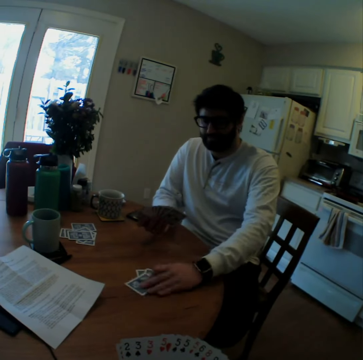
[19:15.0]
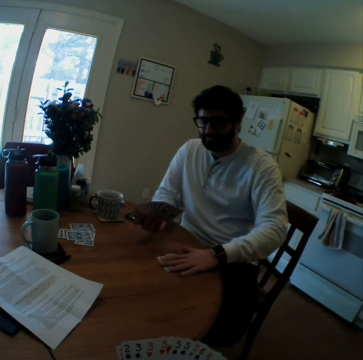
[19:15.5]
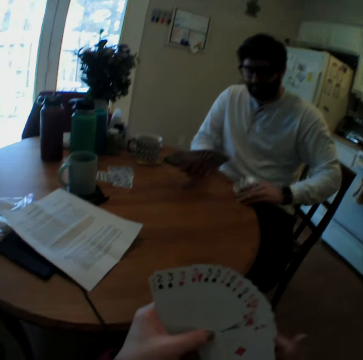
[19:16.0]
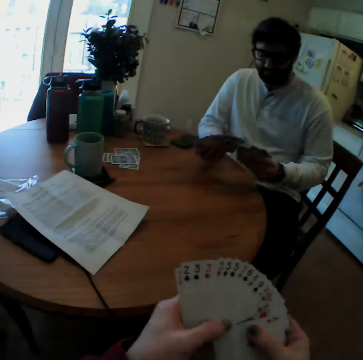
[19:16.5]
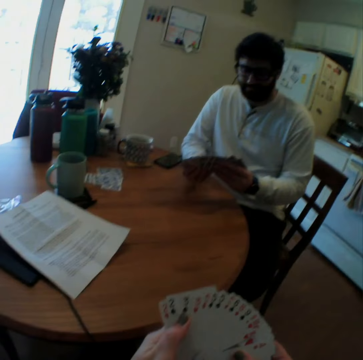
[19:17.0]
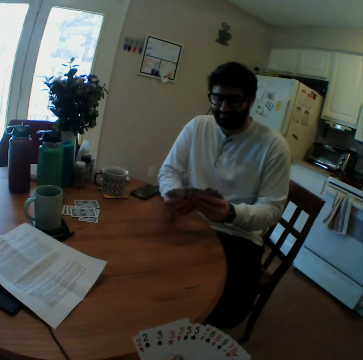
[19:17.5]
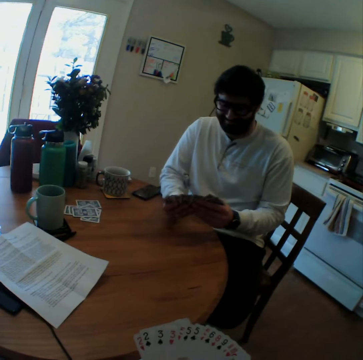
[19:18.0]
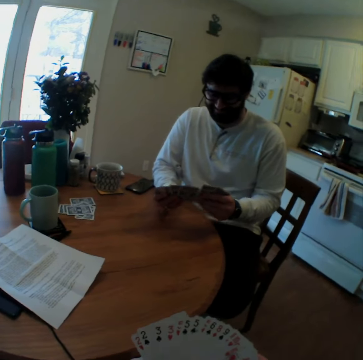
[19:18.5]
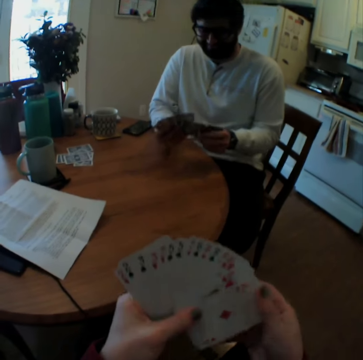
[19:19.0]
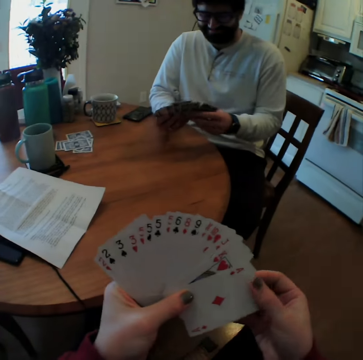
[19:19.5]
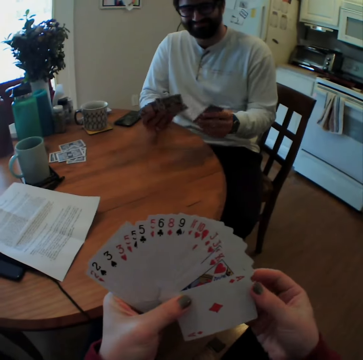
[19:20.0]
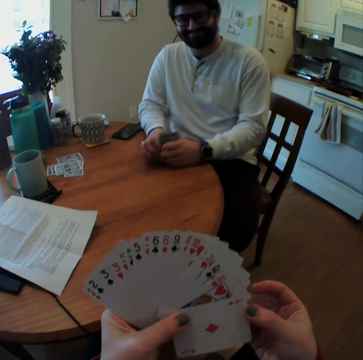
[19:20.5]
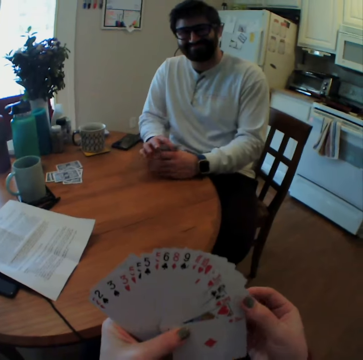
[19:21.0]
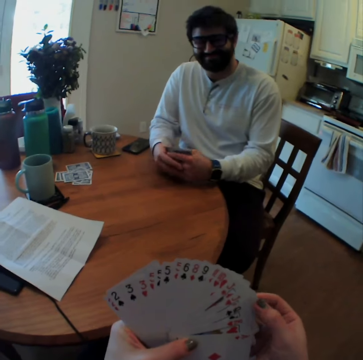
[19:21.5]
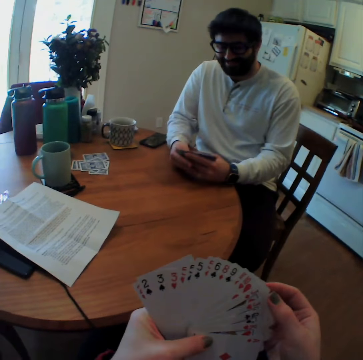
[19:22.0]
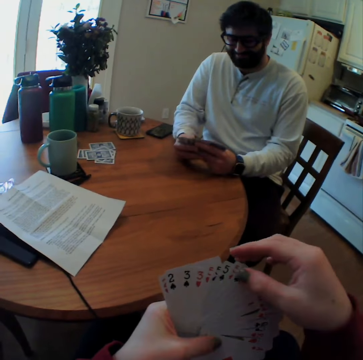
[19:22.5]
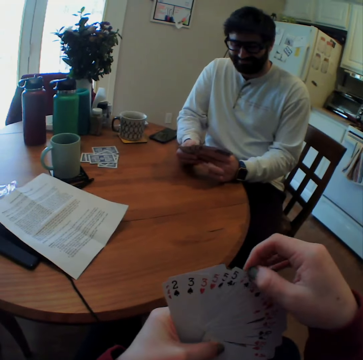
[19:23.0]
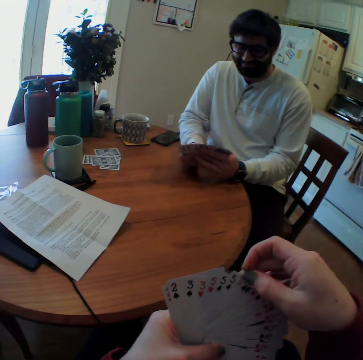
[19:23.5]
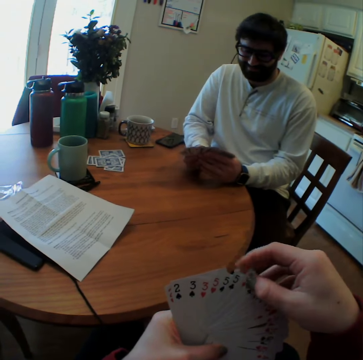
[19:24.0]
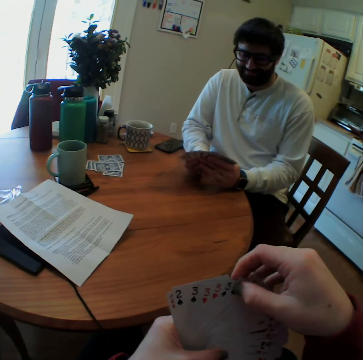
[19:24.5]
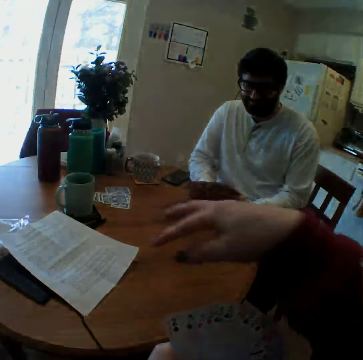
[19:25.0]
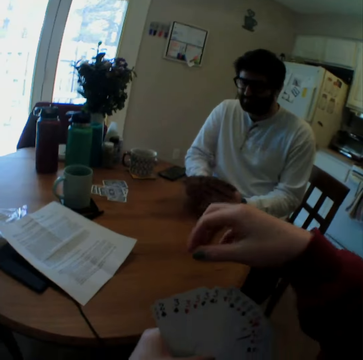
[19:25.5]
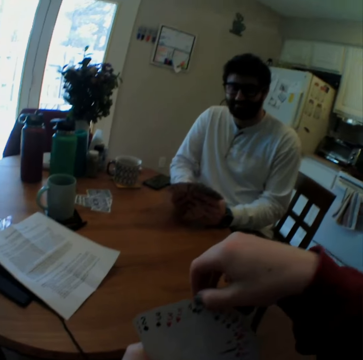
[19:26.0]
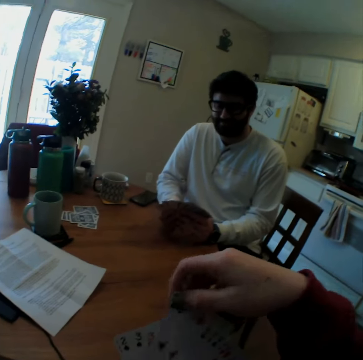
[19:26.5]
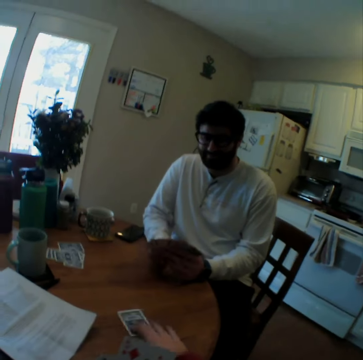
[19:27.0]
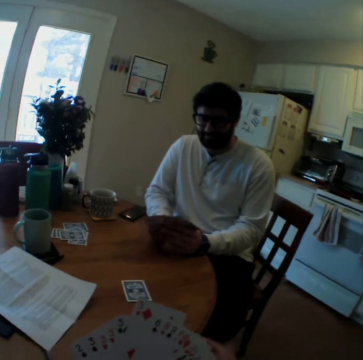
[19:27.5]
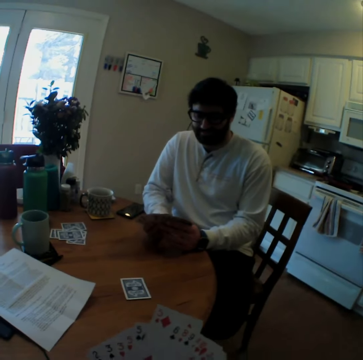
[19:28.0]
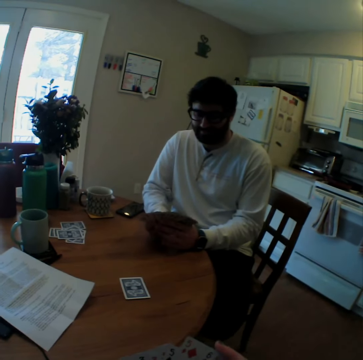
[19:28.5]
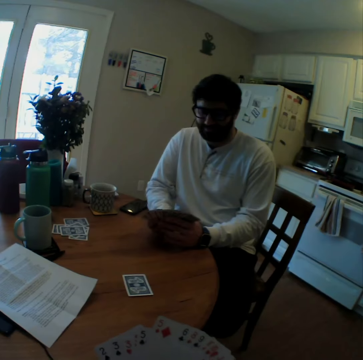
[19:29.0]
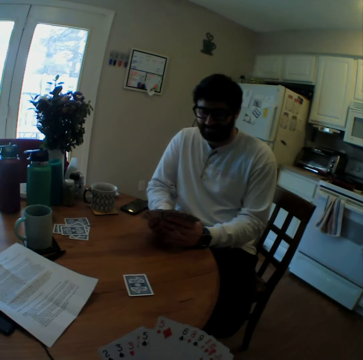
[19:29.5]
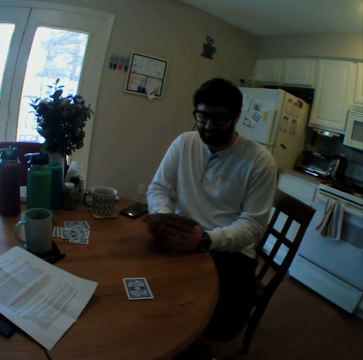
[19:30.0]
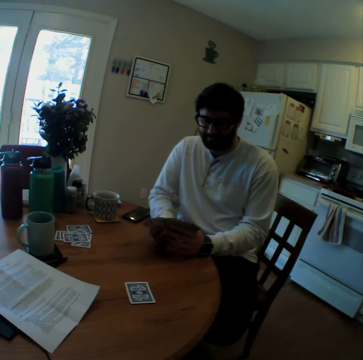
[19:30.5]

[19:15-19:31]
A man picks a card. The man puts the playing cards on the table, pulls cards, takes the playing cards, and arranges the playing cards. The man giggles and mixes cards. The camera wearer counts cards. They speak and point at the table with a hand. They take a playing card and put the playing card on the table.

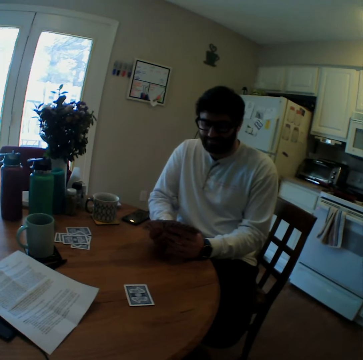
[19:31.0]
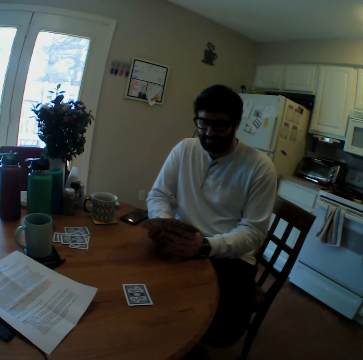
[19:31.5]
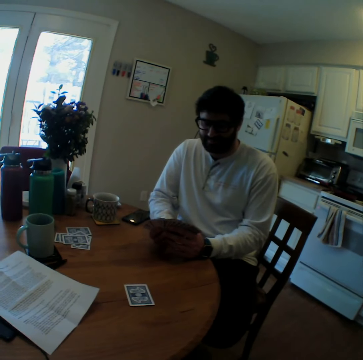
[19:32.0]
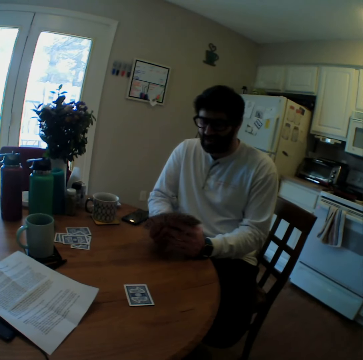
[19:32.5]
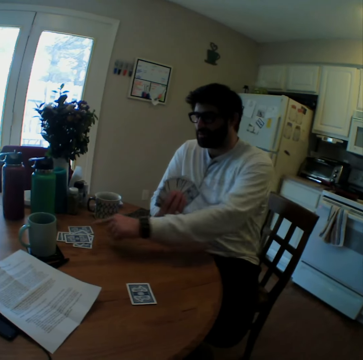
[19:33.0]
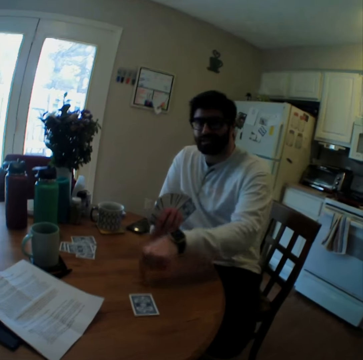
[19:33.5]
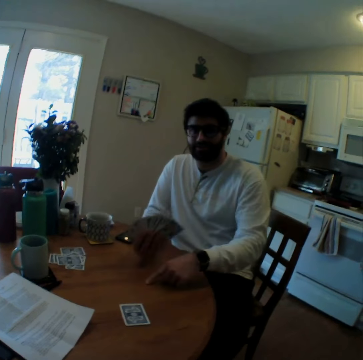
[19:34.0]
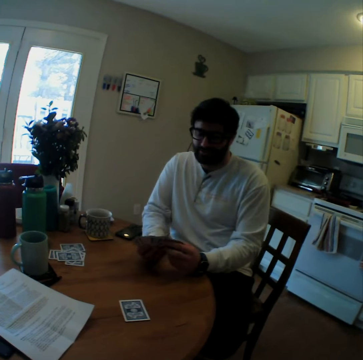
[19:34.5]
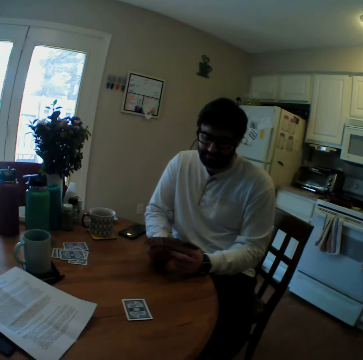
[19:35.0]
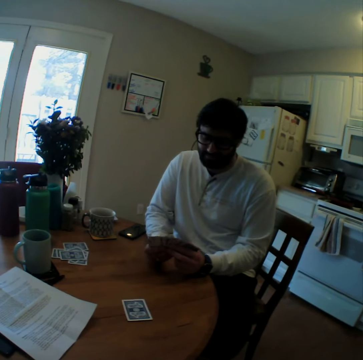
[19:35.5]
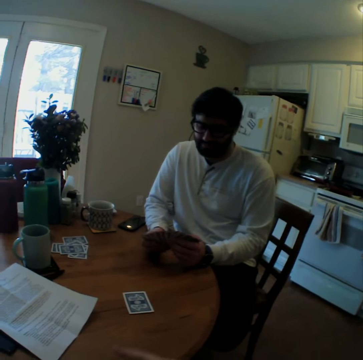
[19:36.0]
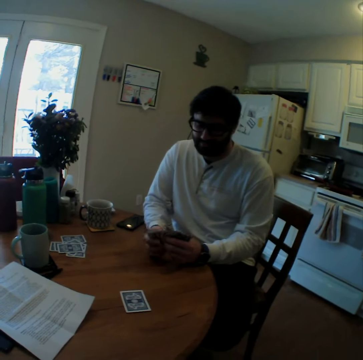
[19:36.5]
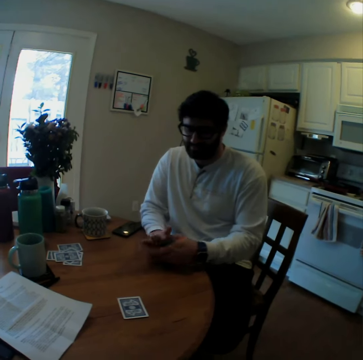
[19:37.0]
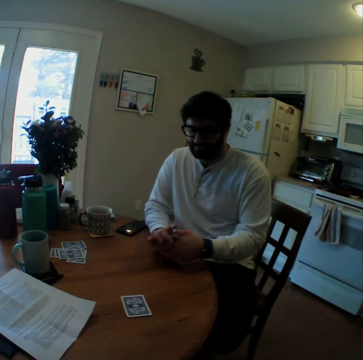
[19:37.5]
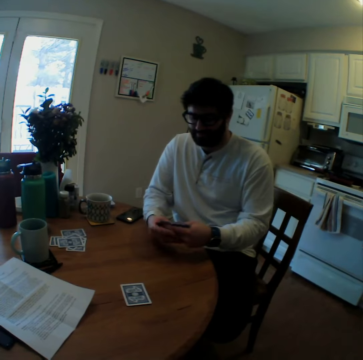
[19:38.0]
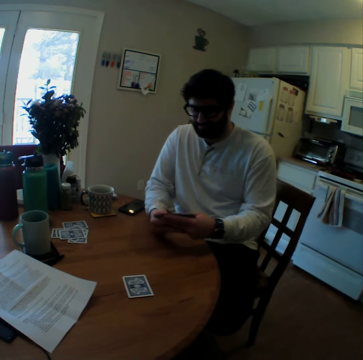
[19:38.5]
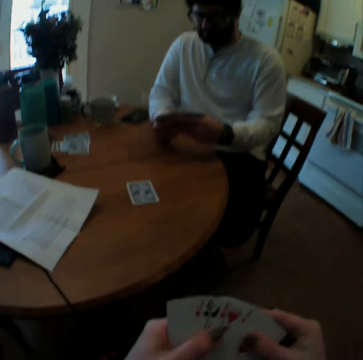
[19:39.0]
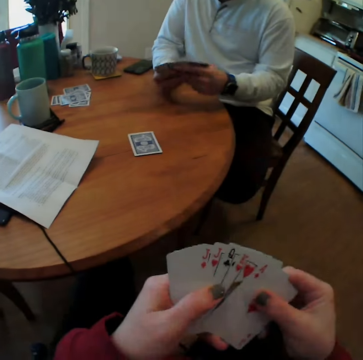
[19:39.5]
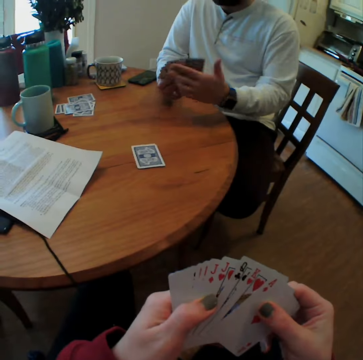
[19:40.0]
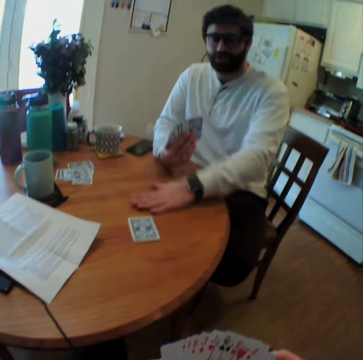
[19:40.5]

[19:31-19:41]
The man speaks and points at the table. The camera wearer speaks. The man arranges playing cards. The camera wearer arranges playing cards.

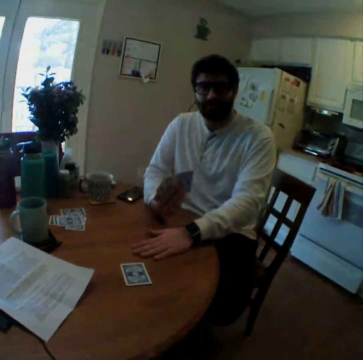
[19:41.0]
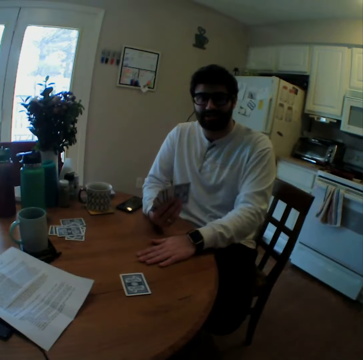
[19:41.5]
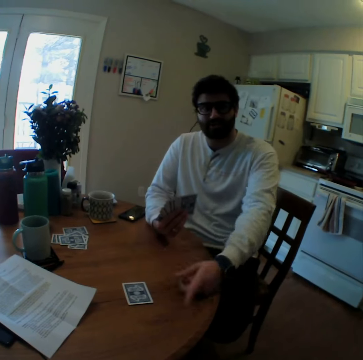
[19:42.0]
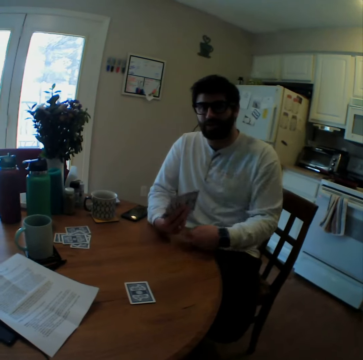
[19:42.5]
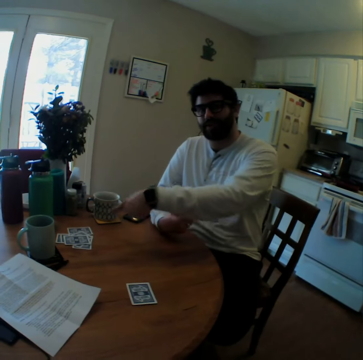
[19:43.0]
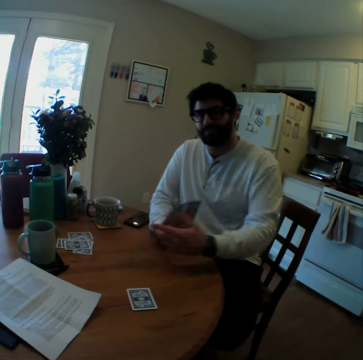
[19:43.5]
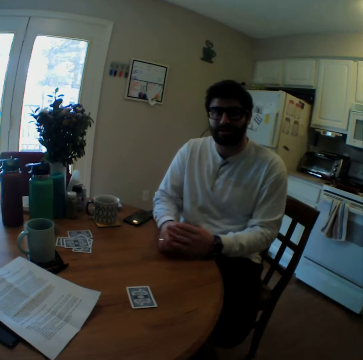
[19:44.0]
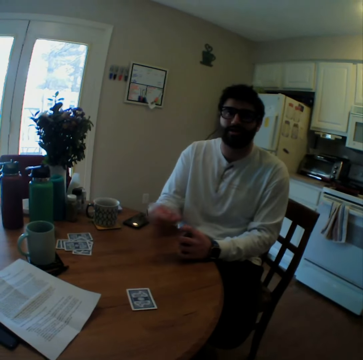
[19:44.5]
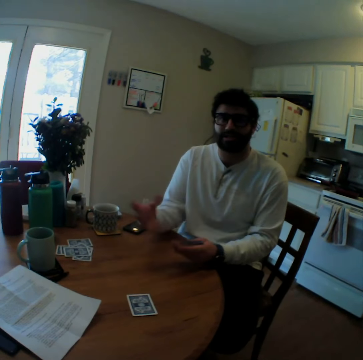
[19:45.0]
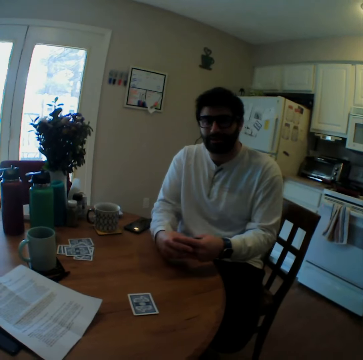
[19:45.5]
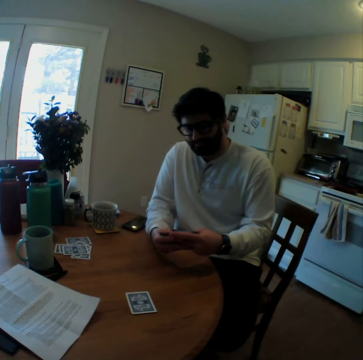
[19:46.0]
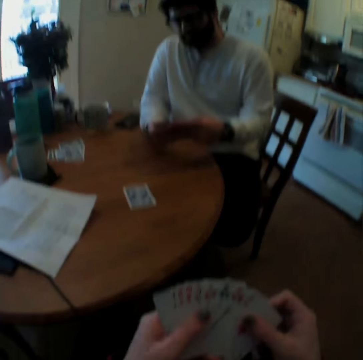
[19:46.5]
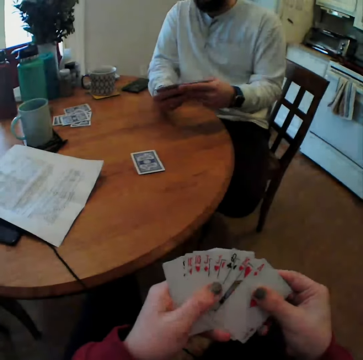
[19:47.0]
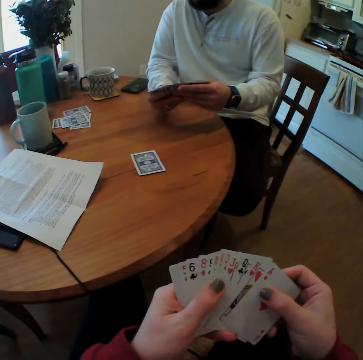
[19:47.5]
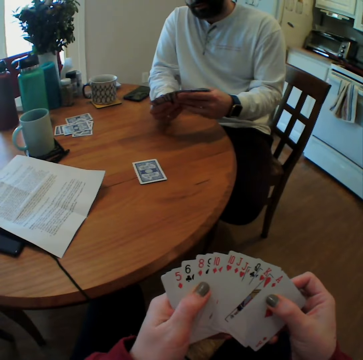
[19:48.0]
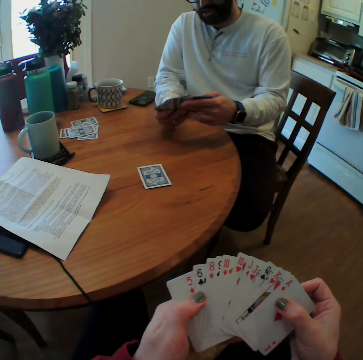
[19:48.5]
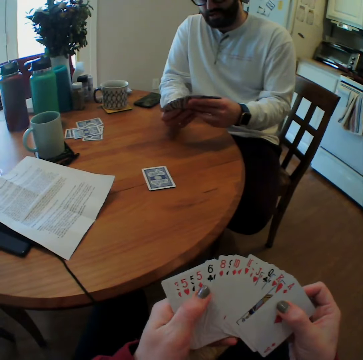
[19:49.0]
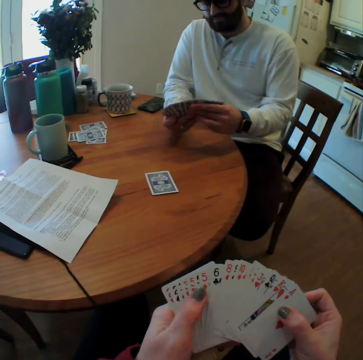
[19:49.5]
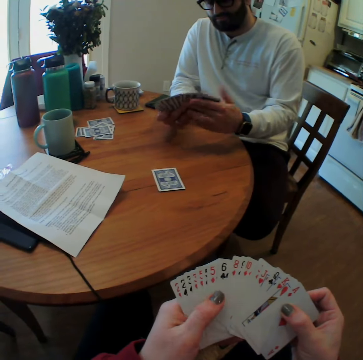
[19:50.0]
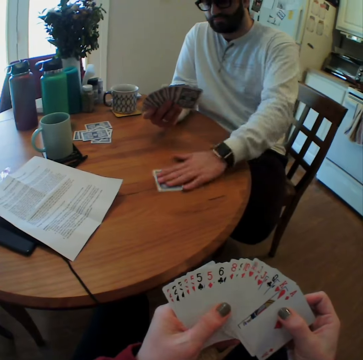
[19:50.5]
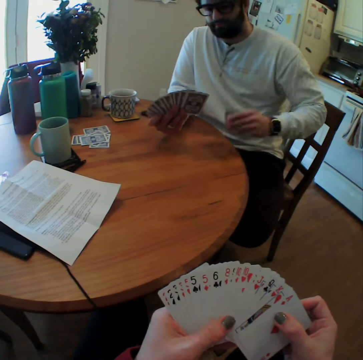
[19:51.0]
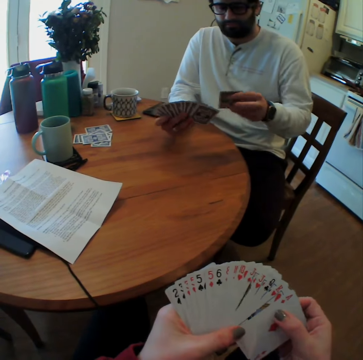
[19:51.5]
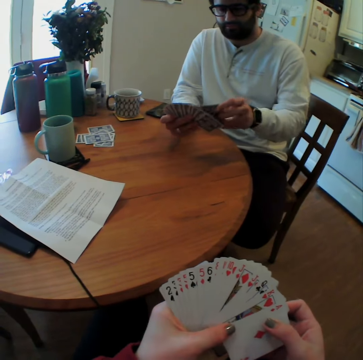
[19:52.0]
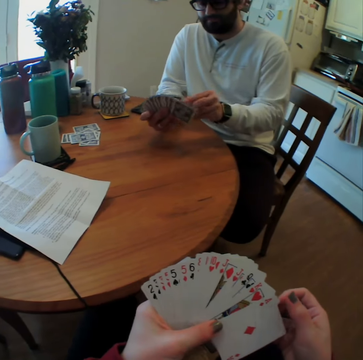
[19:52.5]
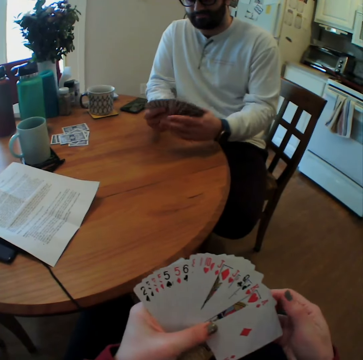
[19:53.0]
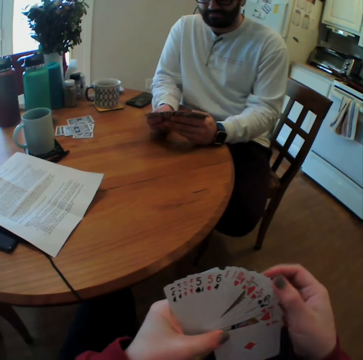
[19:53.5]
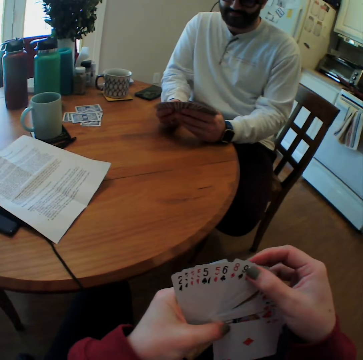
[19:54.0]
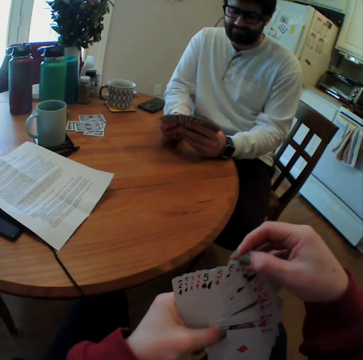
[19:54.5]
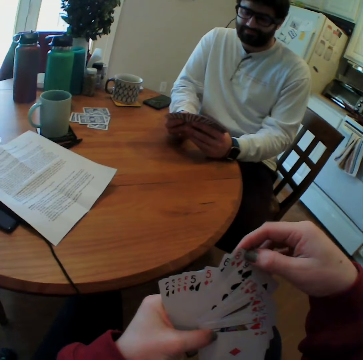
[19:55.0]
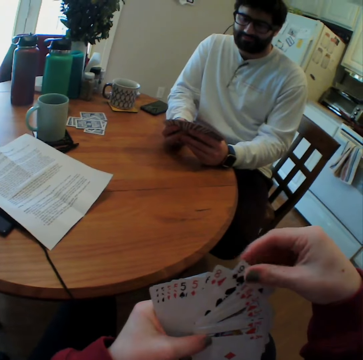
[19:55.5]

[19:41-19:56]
The man points on the playing cards on the table, taps on the table, points at the camera wearer, and points at the table. The man holds the playing cards with the left hand, shows gestures with the right hand, rolls a hand, arranges the playing cards with both hands, and counts cards. The camera wearer arranges playing cards. The man moves a playing card on the table, takes the playing card, puts the playing cards together, and arranges the playing cards.
